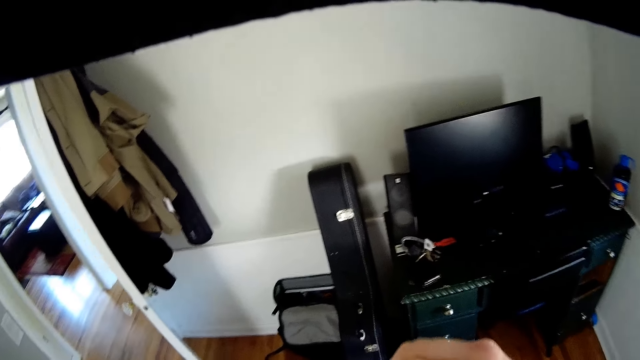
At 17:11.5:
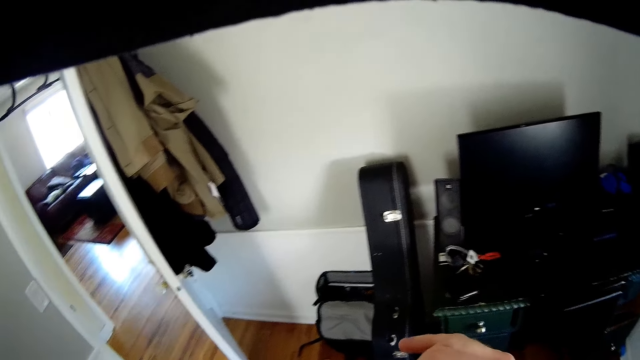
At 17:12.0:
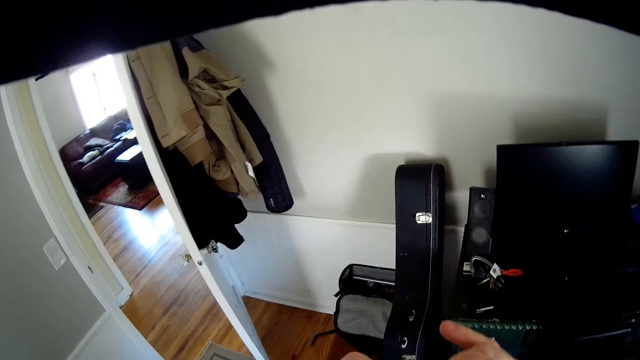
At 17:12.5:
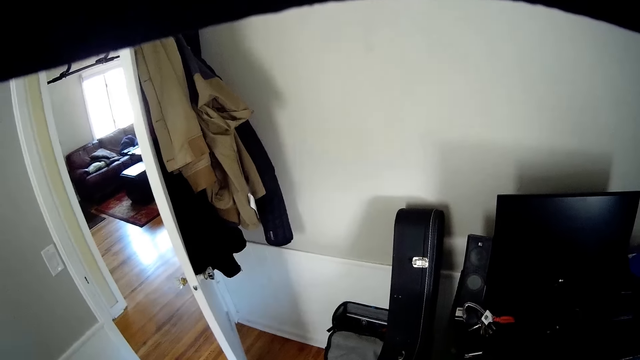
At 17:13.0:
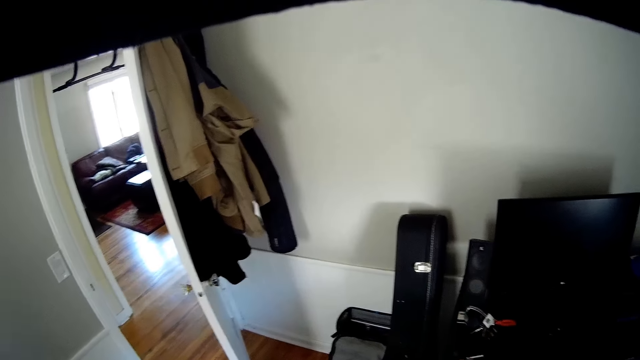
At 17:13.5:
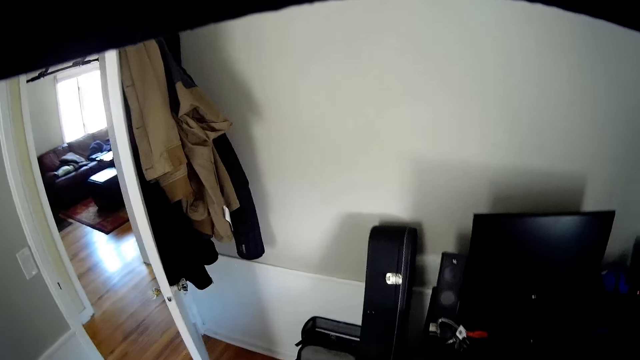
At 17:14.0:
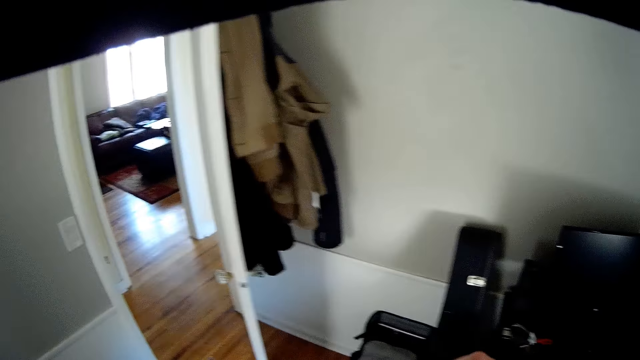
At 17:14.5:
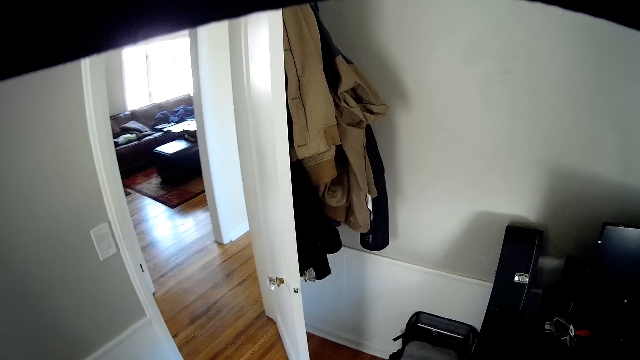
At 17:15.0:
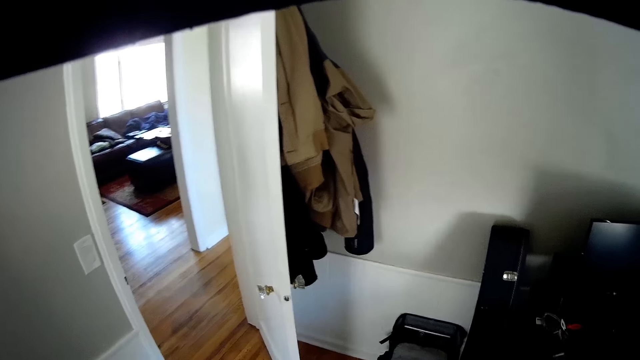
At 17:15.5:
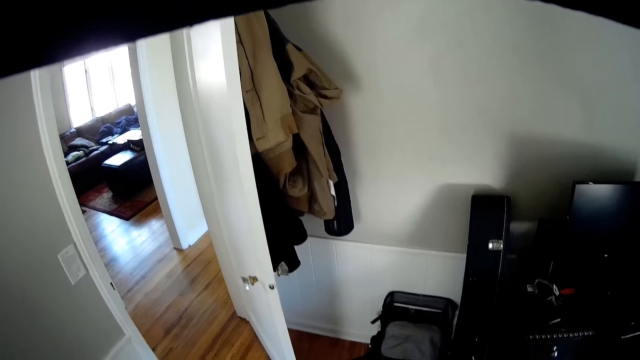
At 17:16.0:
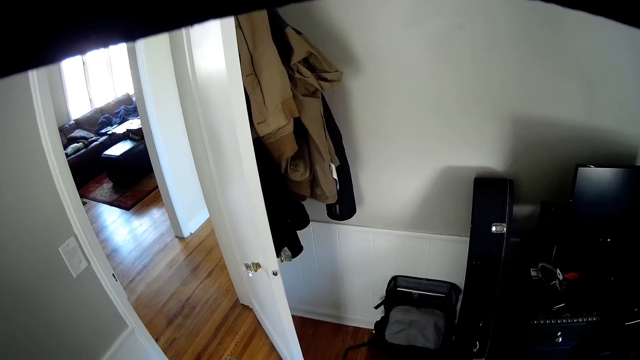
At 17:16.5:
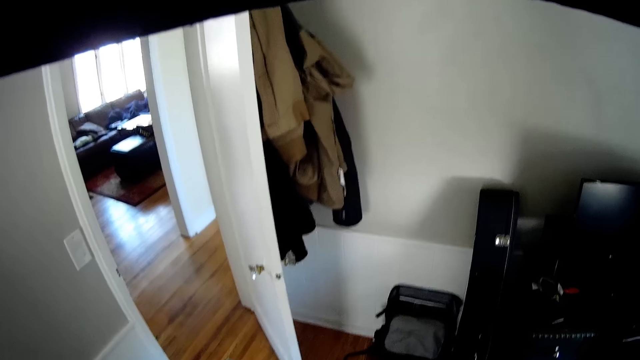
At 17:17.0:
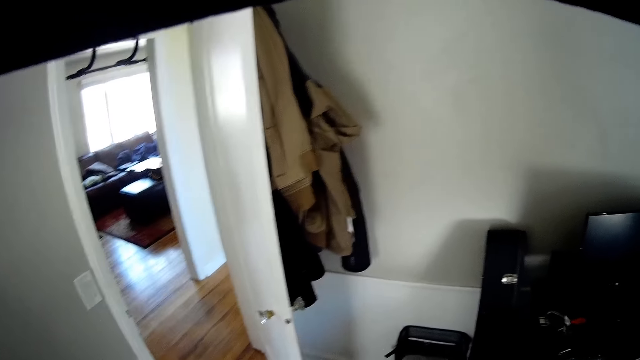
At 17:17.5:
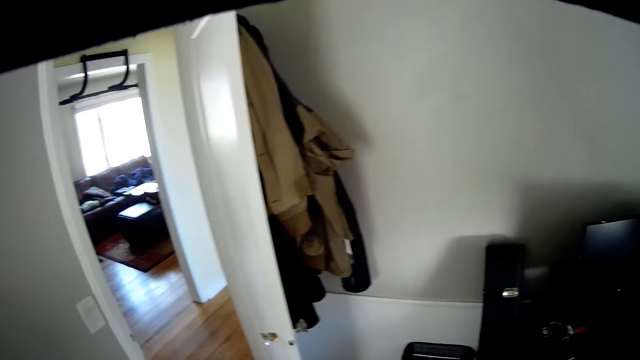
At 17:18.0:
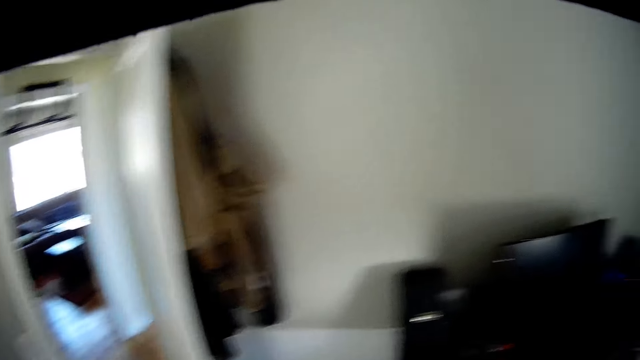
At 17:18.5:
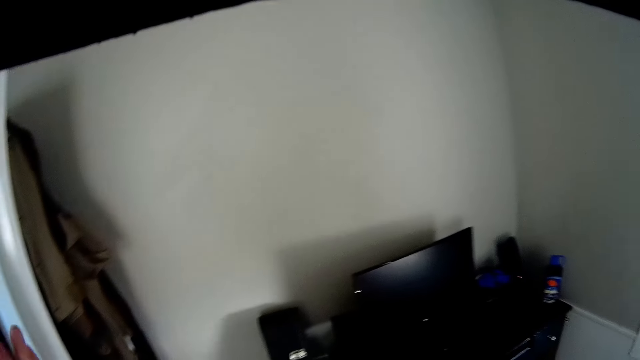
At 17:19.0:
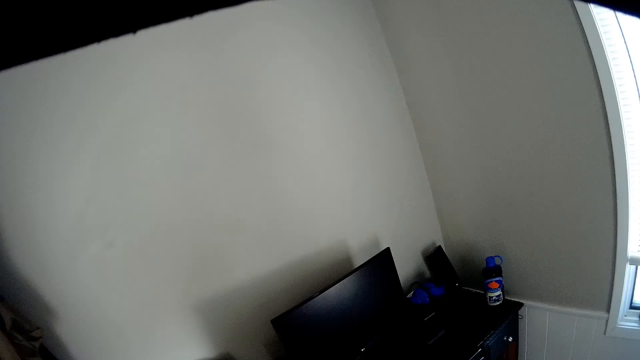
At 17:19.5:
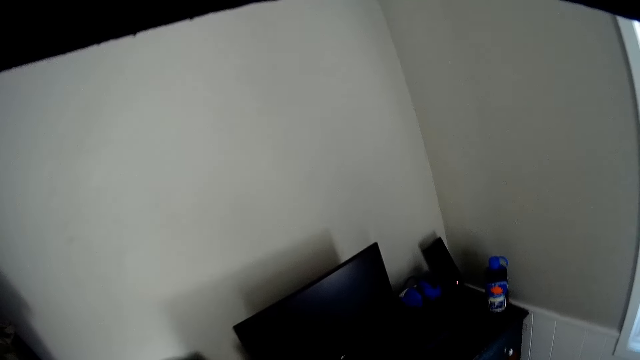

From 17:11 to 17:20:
The camera wearer looks at the TV.

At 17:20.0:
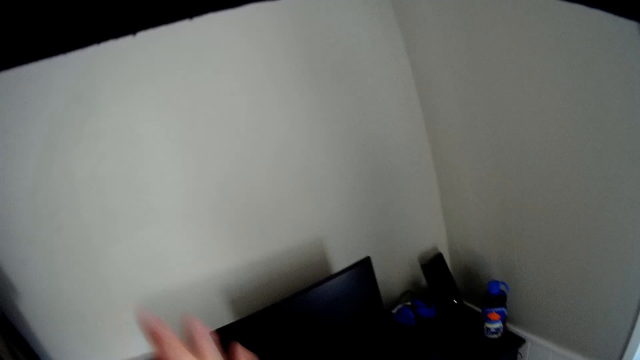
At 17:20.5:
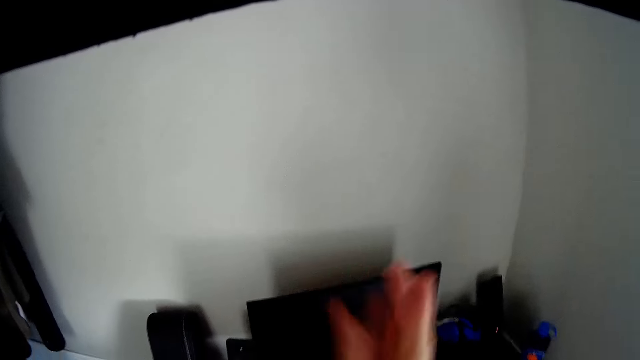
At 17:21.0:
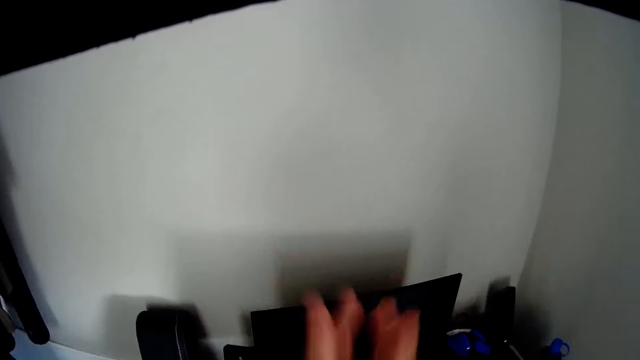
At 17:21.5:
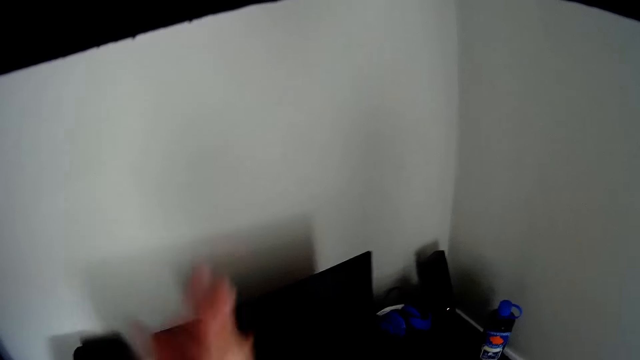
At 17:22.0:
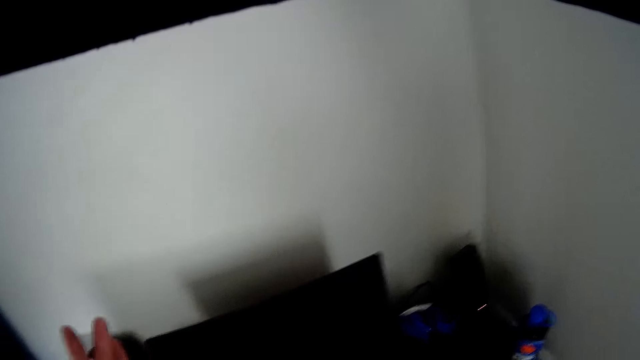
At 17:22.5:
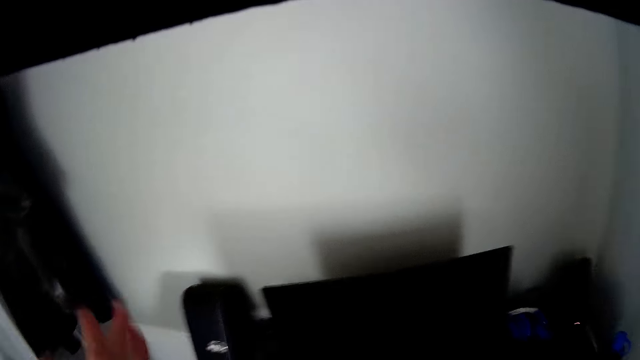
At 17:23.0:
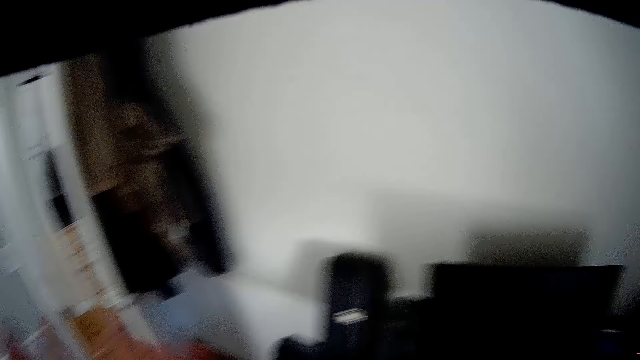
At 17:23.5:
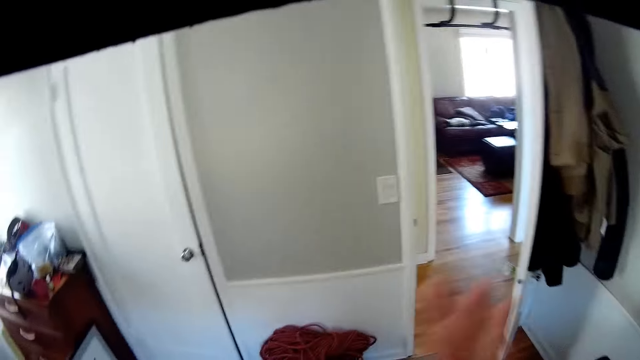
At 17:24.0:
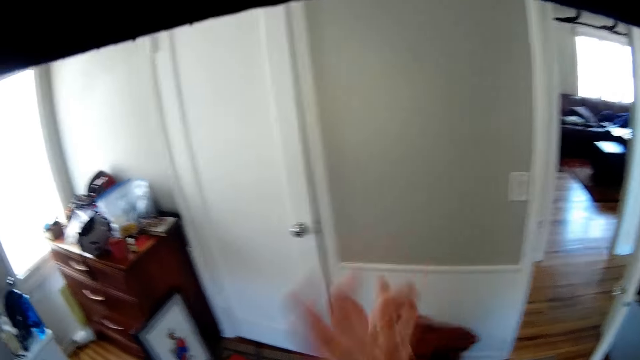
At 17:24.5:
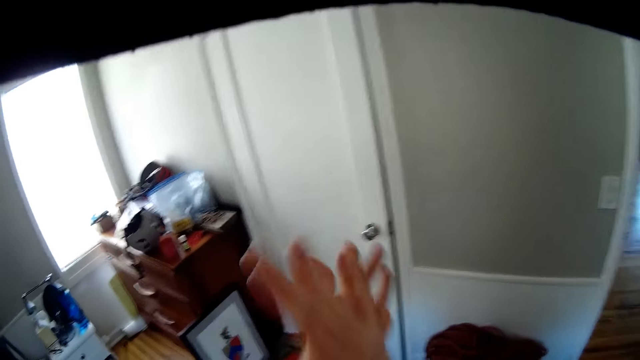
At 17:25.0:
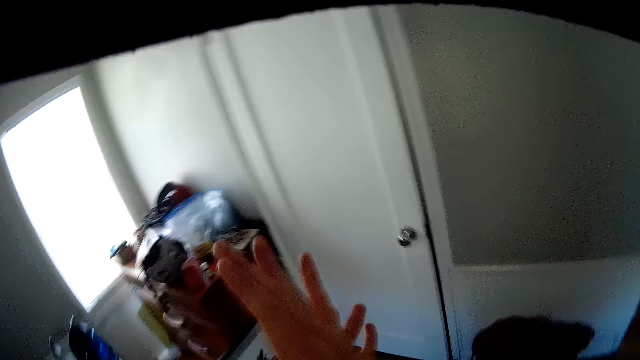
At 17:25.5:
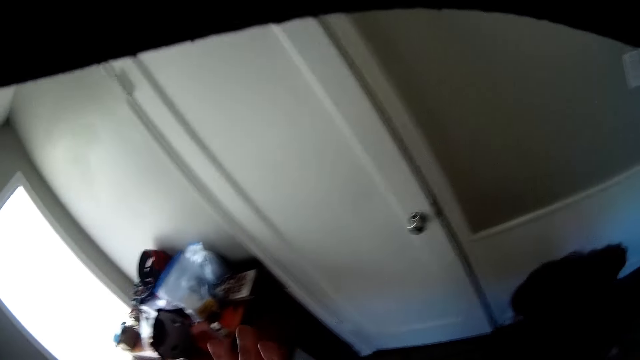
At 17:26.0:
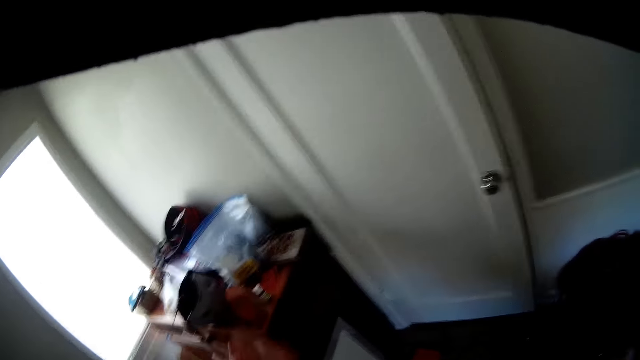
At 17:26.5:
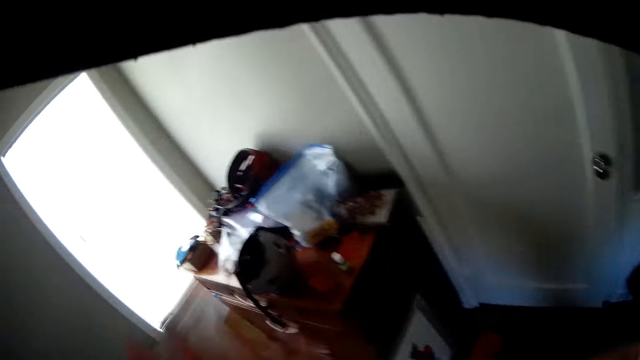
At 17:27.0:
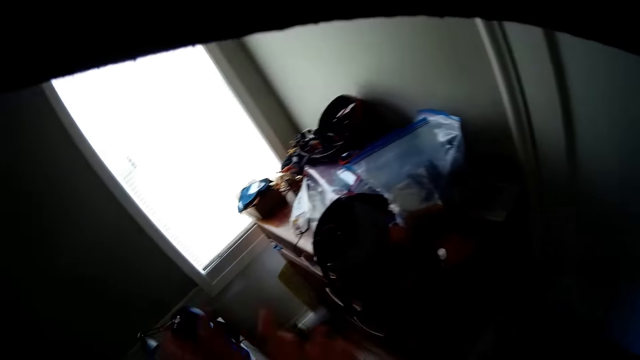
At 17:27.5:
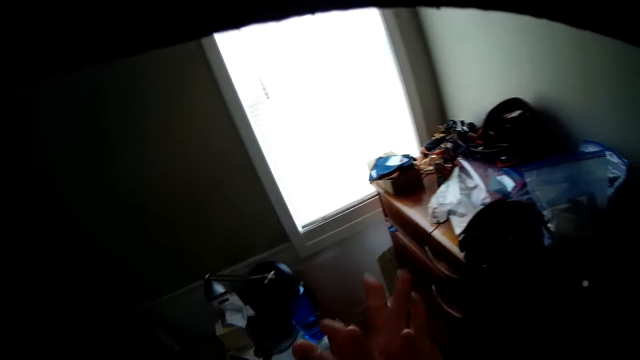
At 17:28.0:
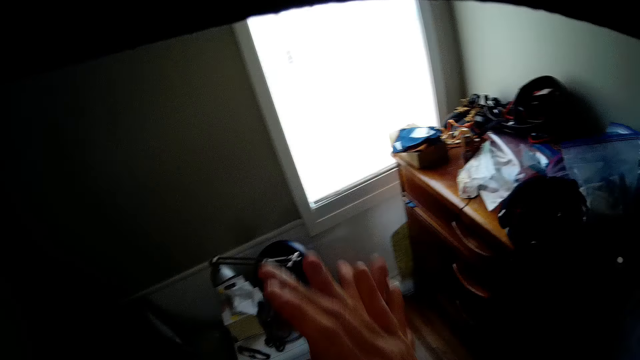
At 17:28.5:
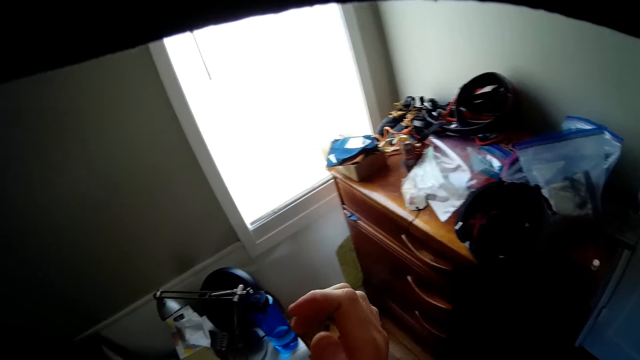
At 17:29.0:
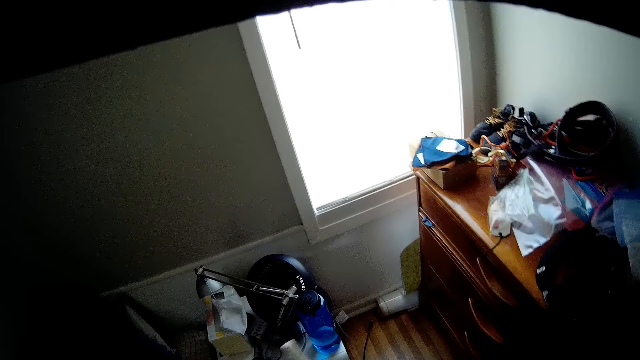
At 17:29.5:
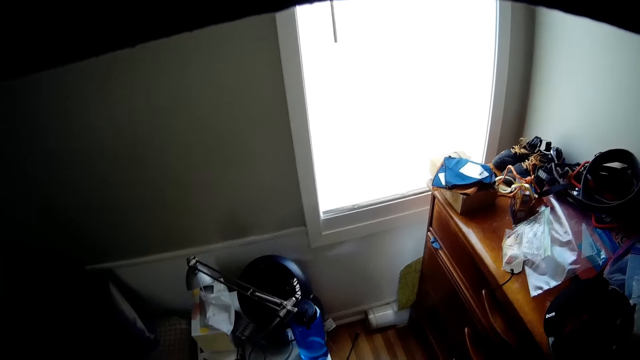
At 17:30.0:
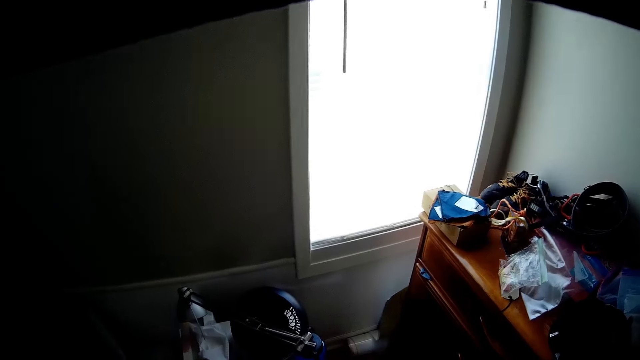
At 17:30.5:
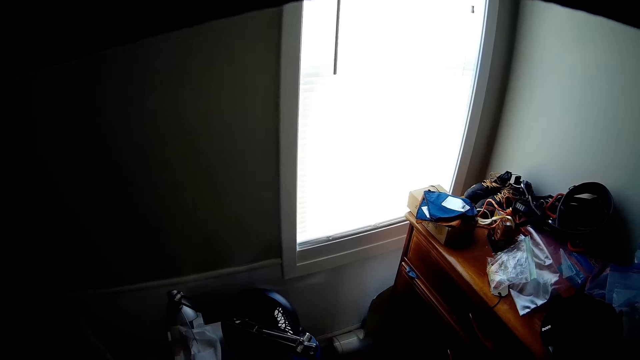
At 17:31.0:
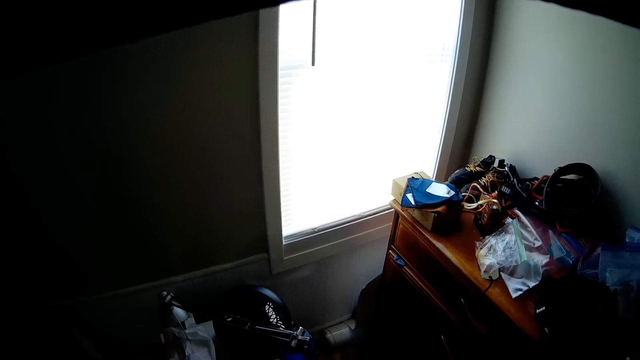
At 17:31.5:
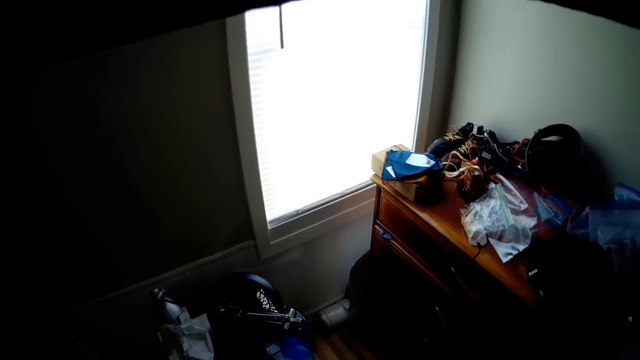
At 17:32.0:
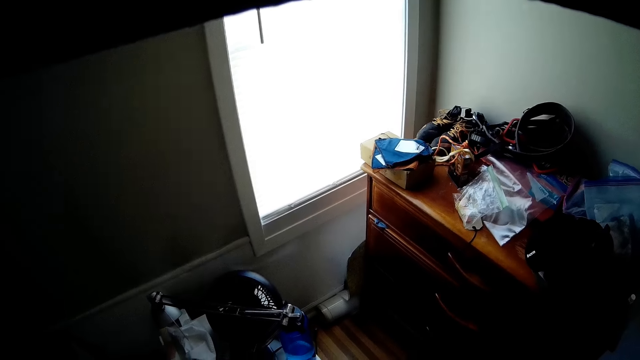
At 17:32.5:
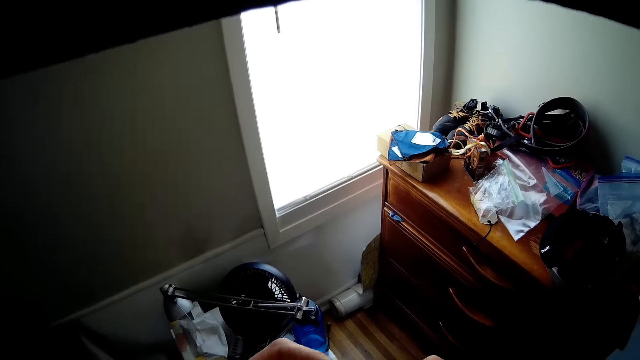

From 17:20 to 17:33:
The camera wearer rubs the hands. They look around the room.
